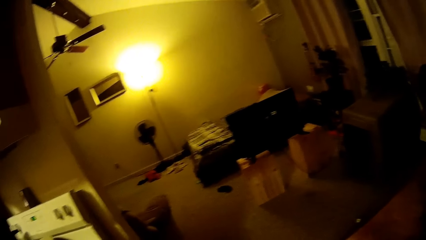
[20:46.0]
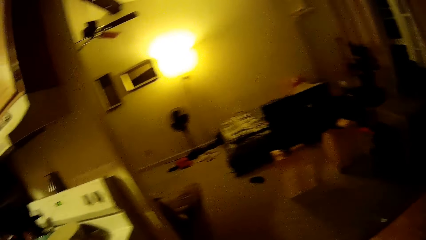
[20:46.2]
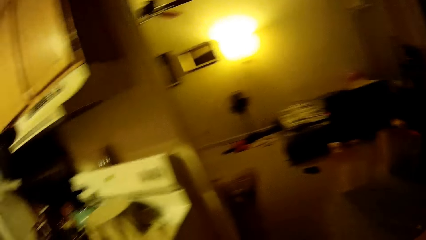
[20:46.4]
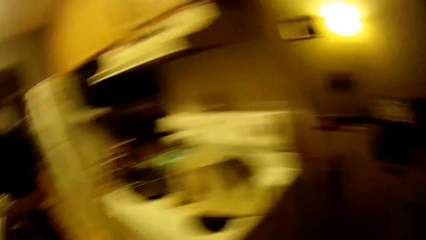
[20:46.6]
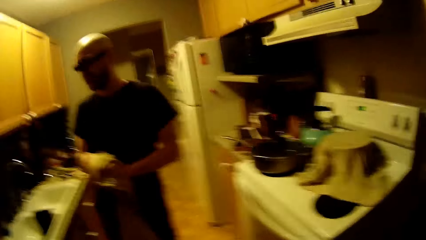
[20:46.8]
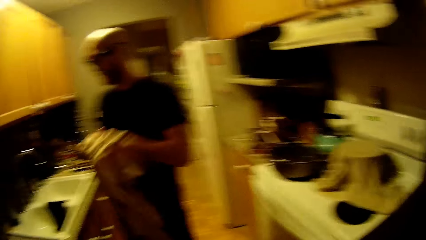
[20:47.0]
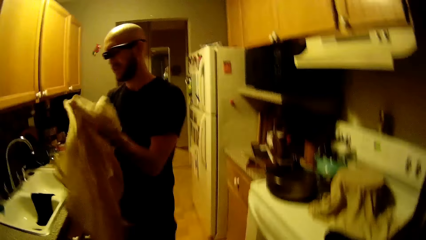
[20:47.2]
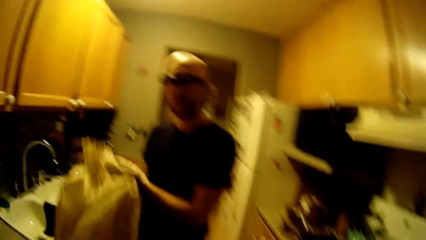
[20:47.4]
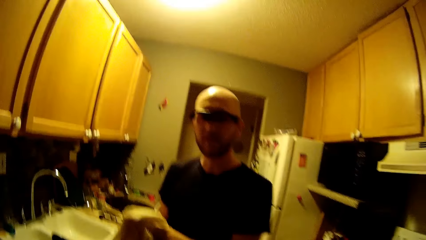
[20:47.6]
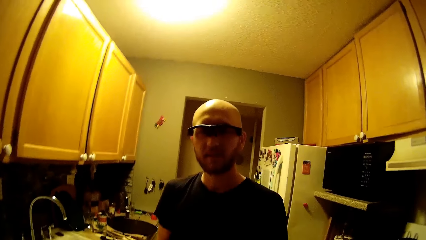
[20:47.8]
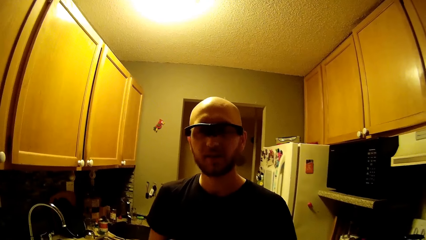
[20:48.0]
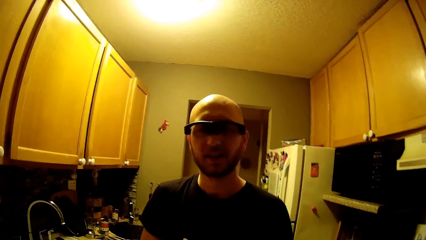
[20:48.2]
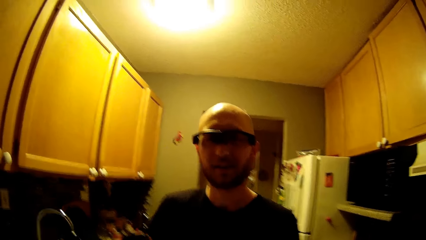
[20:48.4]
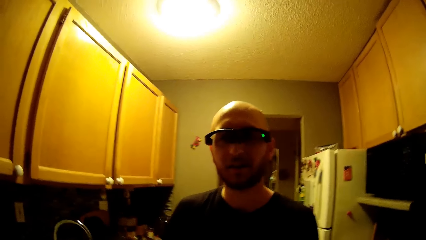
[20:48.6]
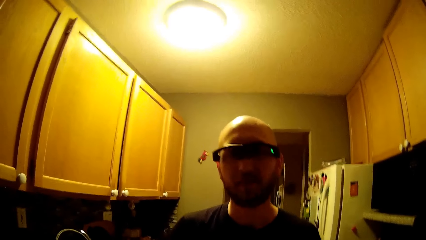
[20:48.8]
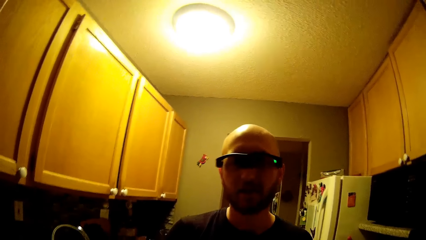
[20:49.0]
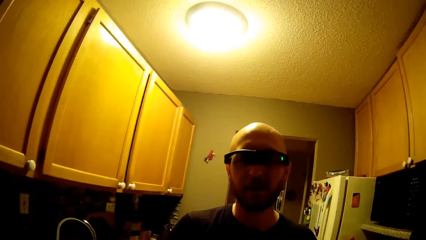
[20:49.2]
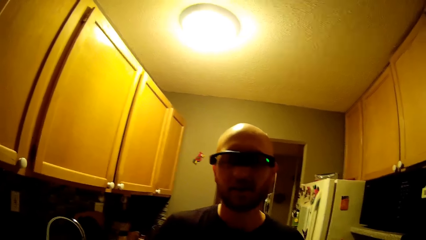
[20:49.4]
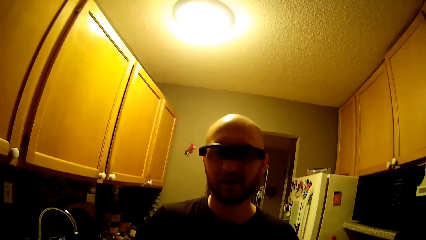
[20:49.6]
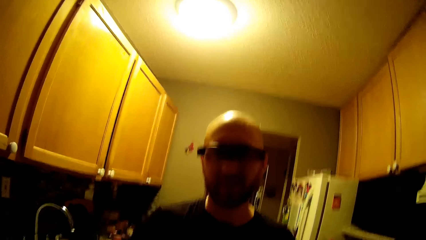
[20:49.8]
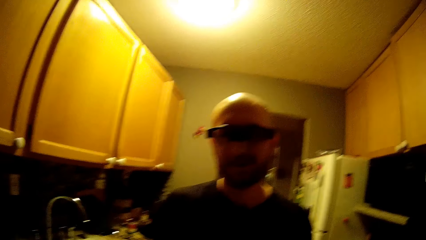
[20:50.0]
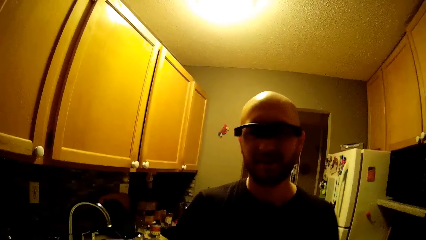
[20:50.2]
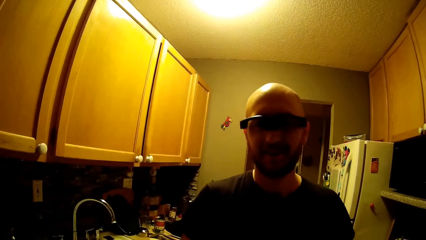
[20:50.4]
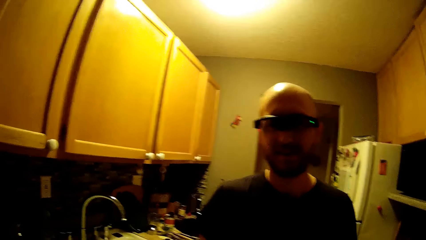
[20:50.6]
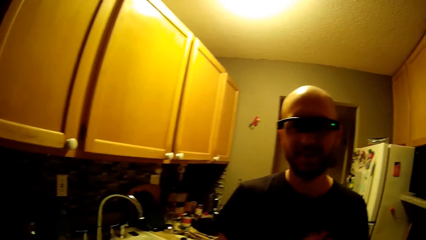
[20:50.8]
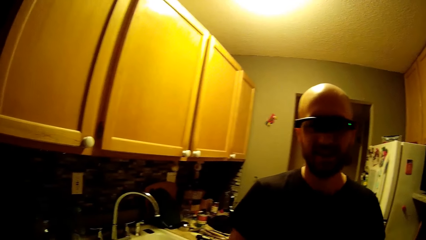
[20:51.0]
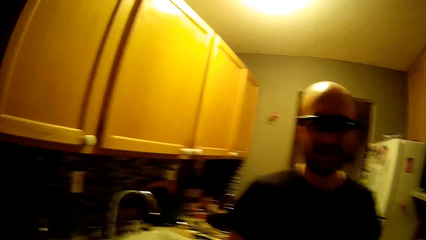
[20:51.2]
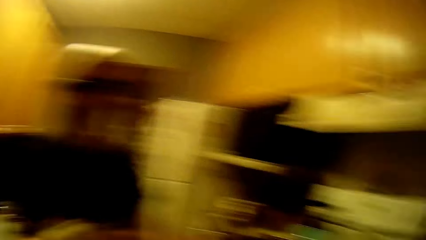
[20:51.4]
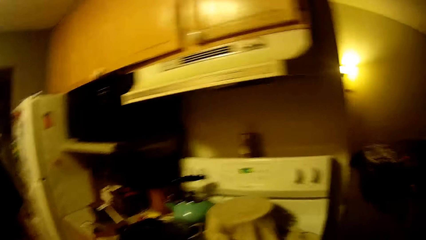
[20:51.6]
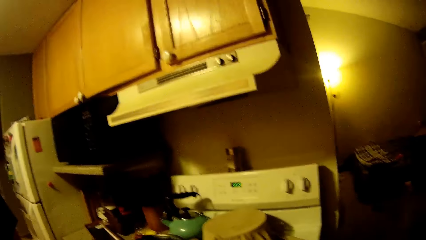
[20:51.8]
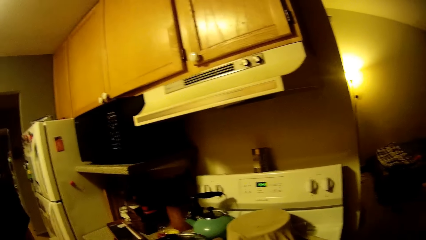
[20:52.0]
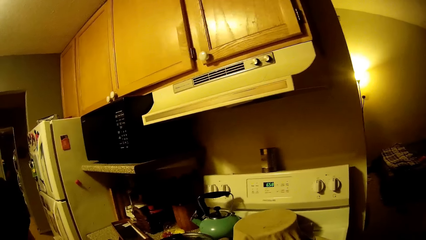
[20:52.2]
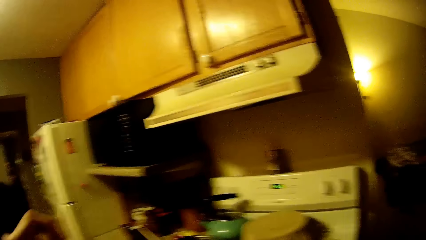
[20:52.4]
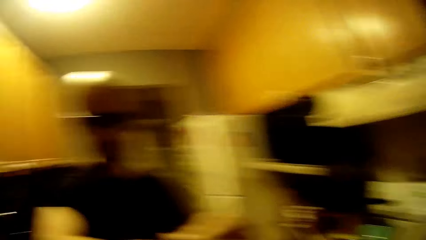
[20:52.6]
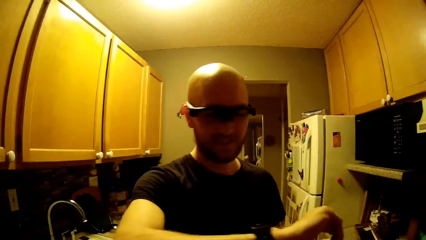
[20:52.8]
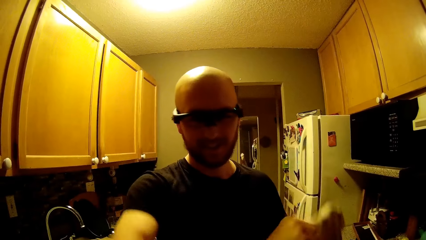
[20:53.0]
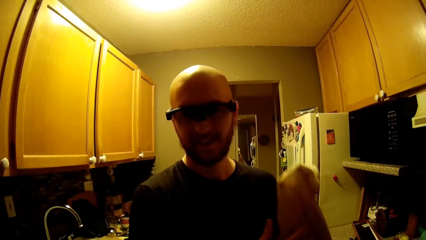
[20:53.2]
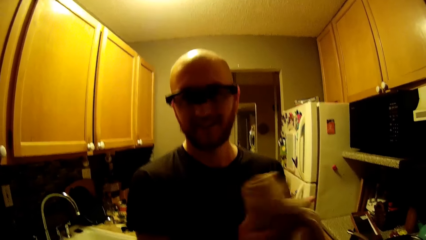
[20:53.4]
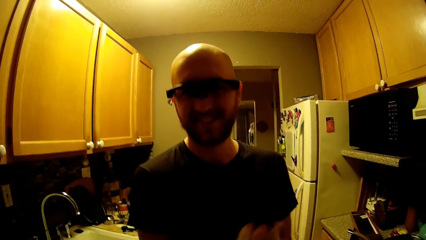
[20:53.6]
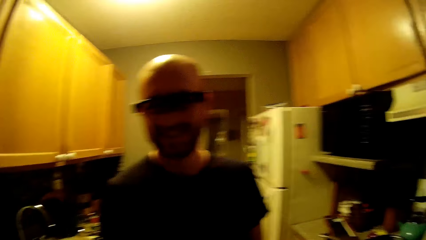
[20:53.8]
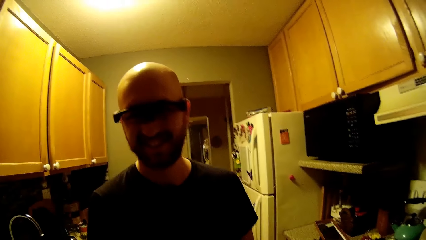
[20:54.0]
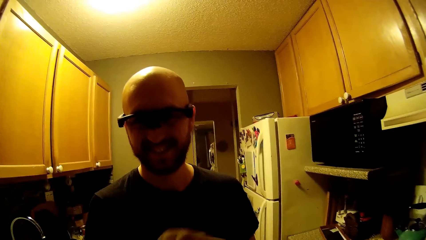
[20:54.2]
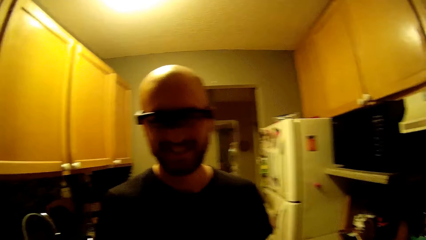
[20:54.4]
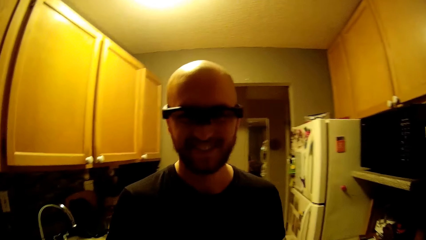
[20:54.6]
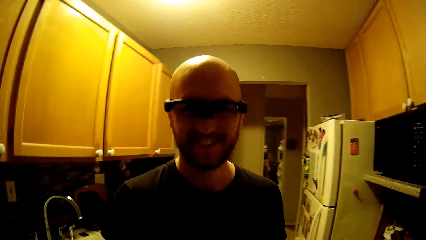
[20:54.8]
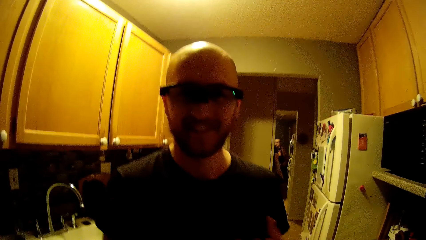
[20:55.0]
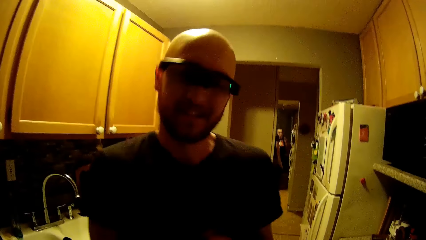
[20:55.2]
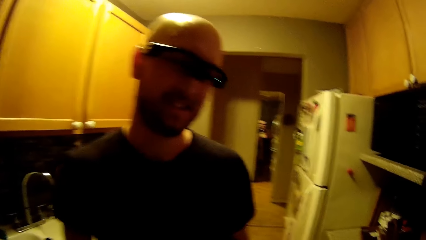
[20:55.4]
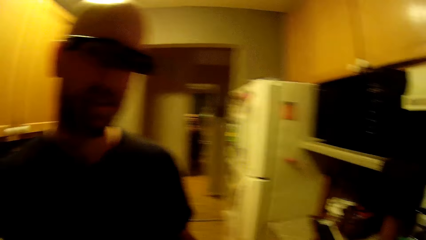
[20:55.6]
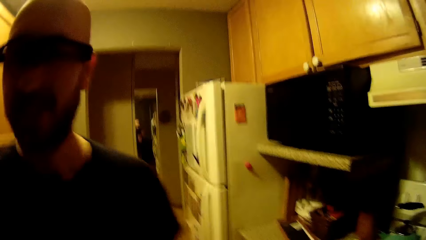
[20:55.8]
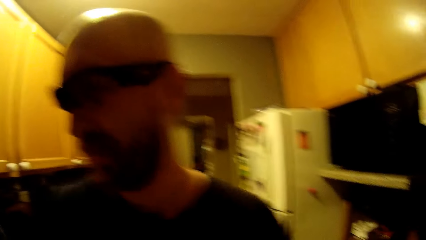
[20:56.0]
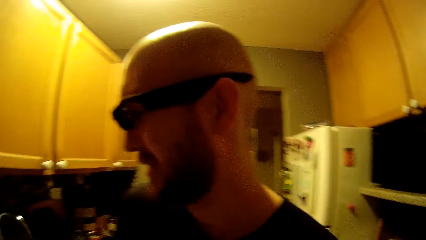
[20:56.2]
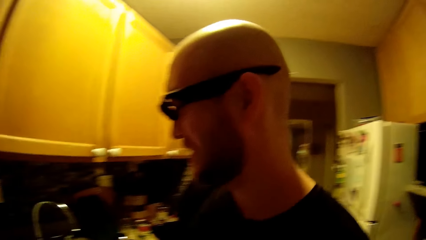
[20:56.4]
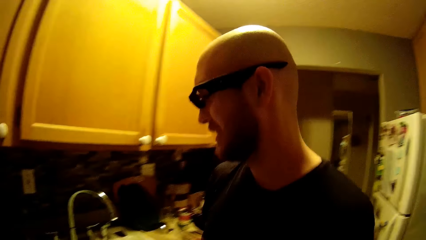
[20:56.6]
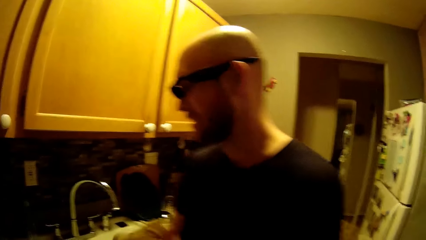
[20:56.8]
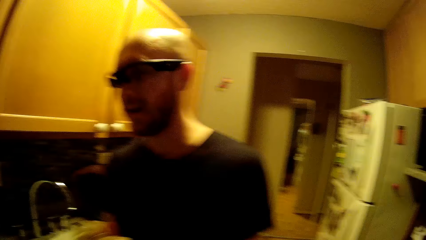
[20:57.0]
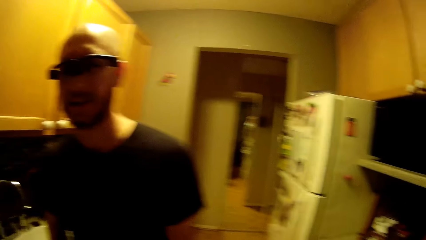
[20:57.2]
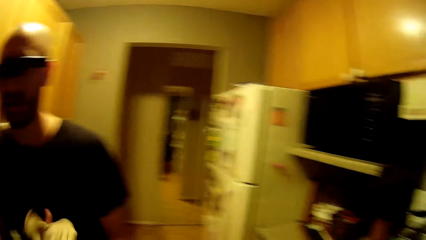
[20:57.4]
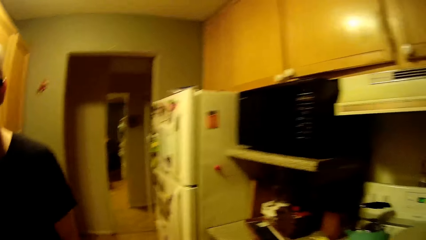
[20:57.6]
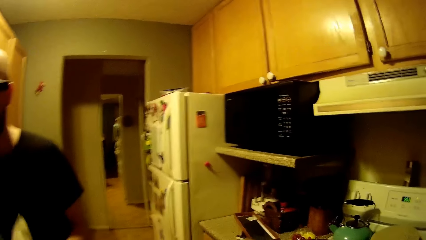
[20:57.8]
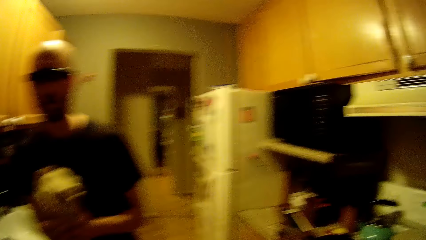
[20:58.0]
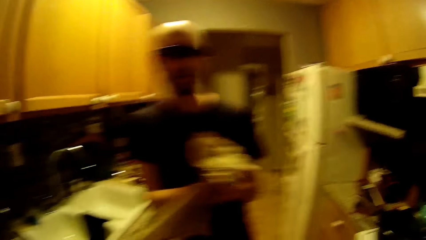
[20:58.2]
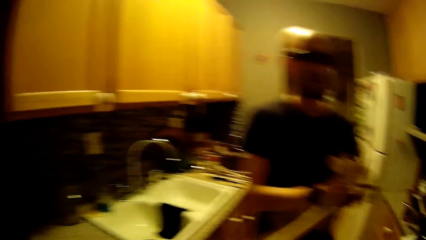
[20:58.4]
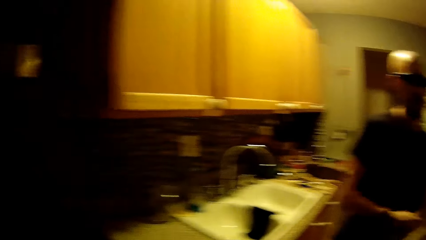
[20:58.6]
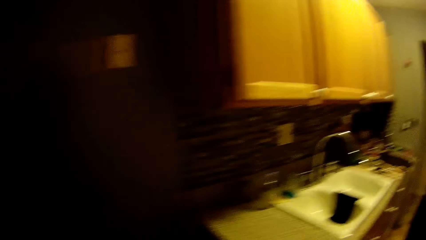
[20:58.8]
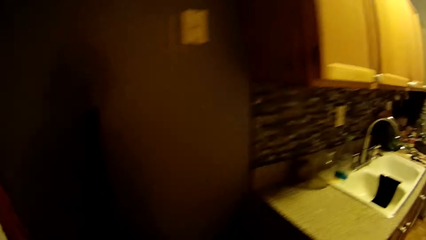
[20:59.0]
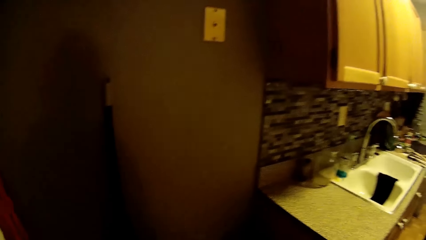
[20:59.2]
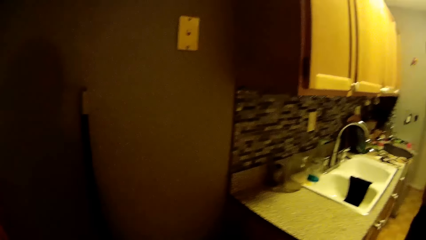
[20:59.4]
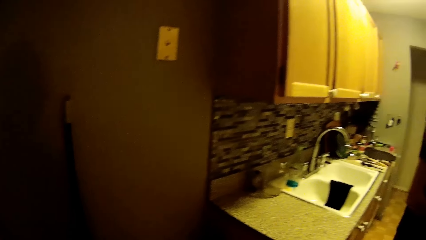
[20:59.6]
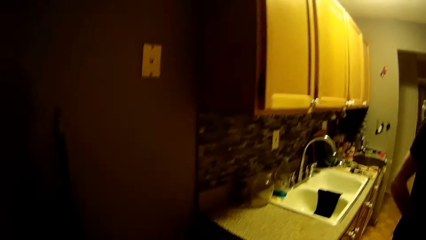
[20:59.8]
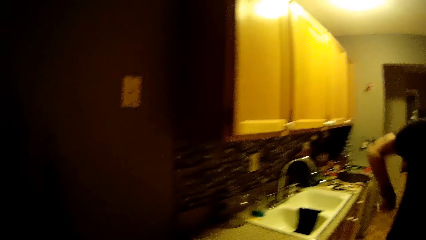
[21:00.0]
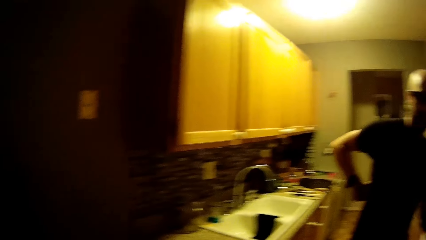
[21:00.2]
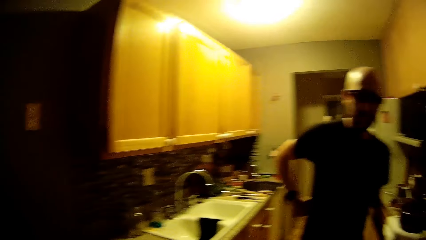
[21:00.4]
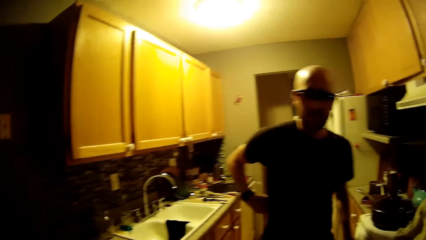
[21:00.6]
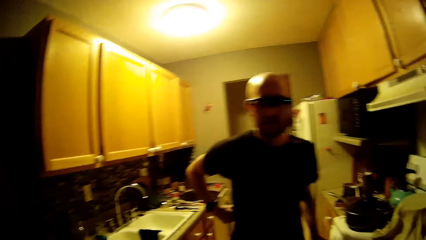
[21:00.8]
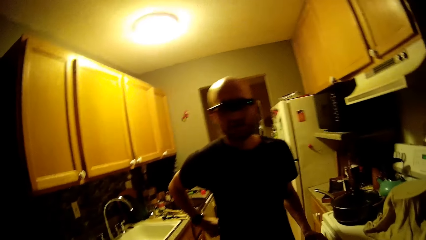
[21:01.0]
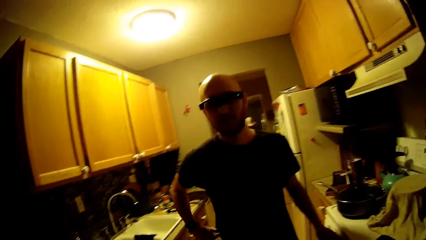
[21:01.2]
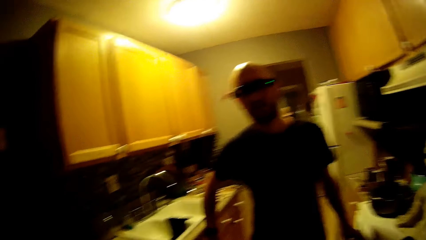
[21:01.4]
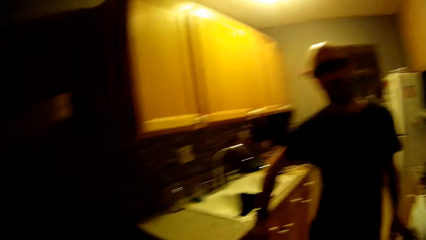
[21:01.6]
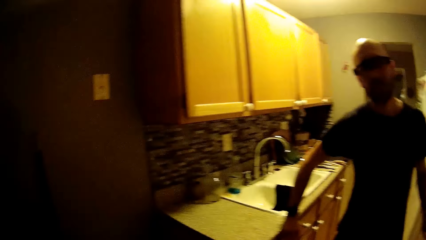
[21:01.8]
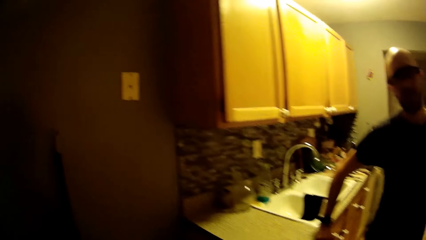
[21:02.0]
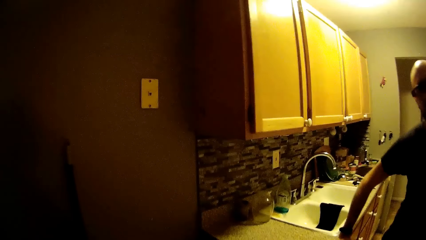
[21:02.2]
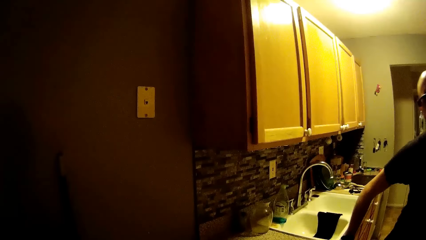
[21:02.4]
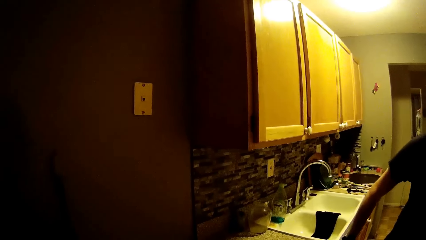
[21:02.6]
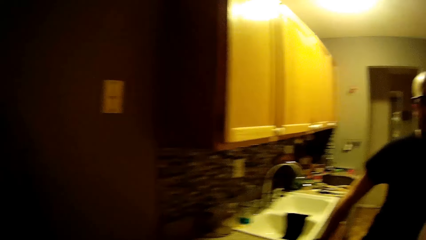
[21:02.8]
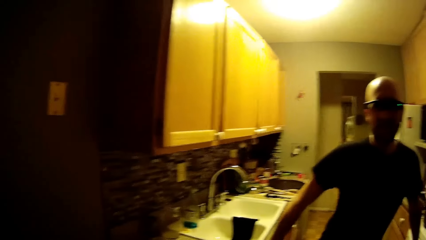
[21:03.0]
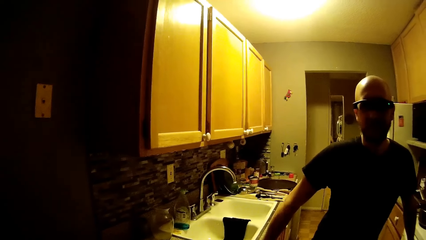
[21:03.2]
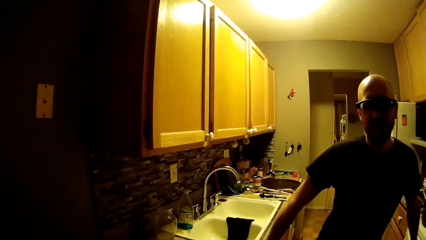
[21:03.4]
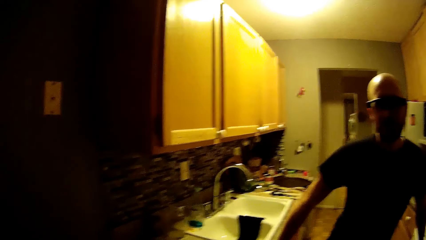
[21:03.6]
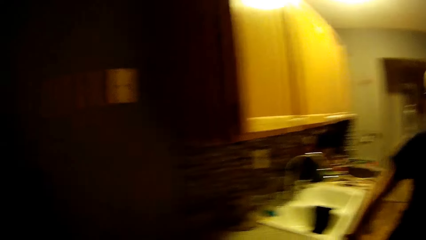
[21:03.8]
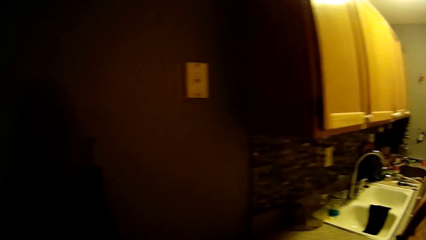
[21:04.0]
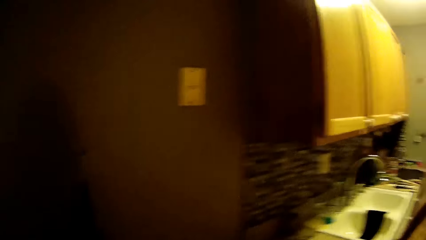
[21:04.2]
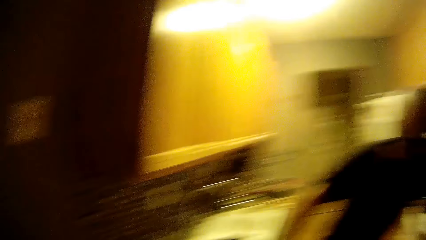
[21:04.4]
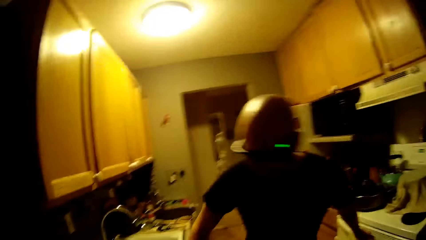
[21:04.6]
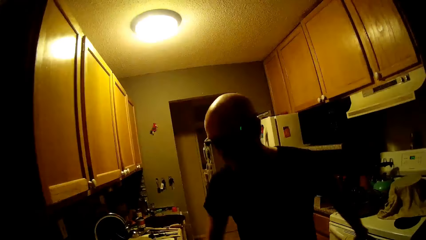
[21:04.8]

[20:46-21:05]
The camera wearer interacts with a man. The man looks at the wrist watch. The man wipes his hands with the kitchen towel. The man scratches his back with his hand. The man holds the countertop with his hand. The camera wearer interacts with the man.
